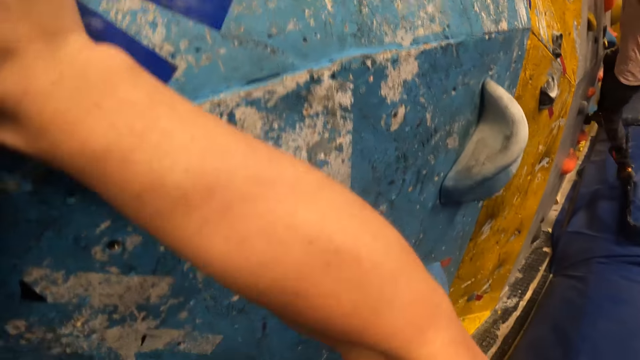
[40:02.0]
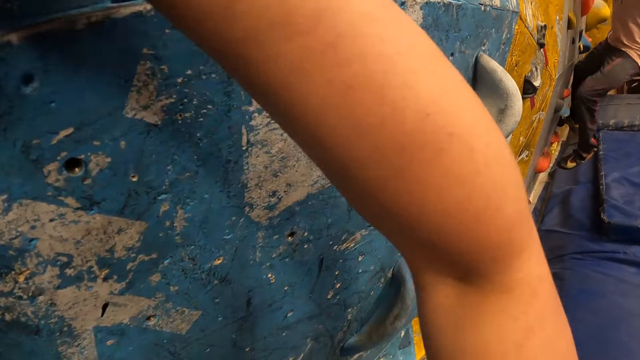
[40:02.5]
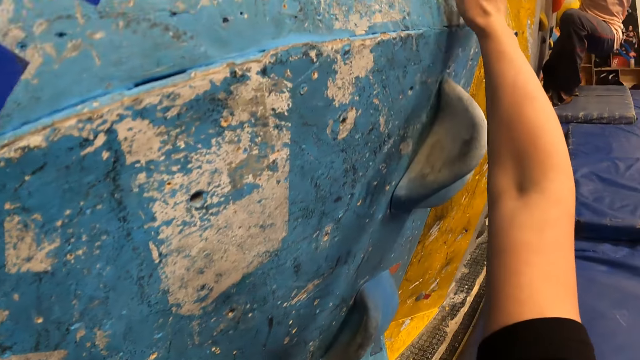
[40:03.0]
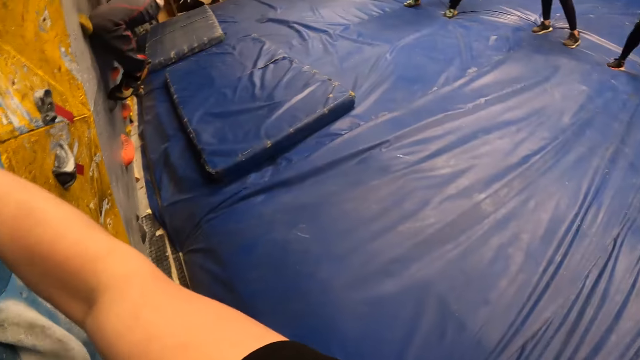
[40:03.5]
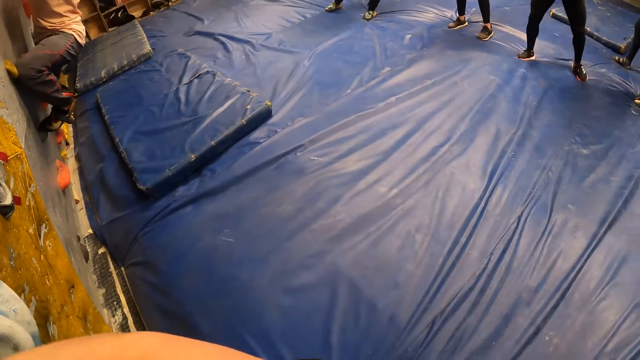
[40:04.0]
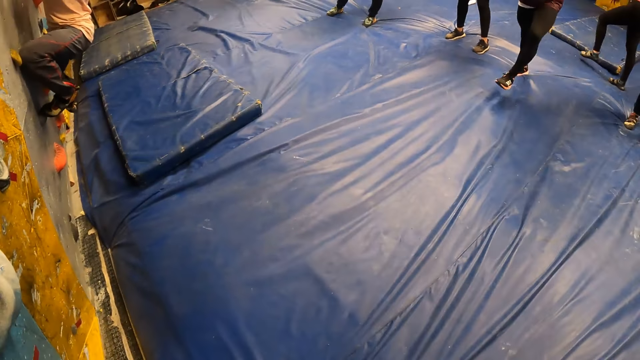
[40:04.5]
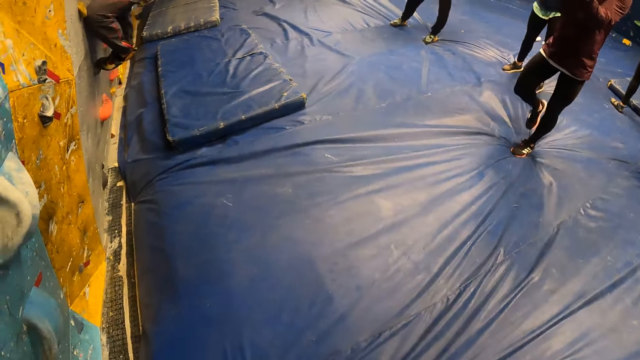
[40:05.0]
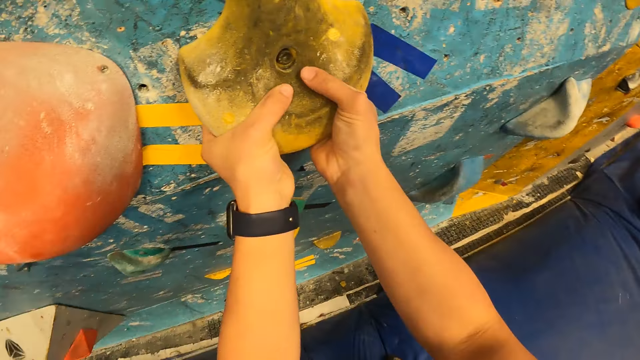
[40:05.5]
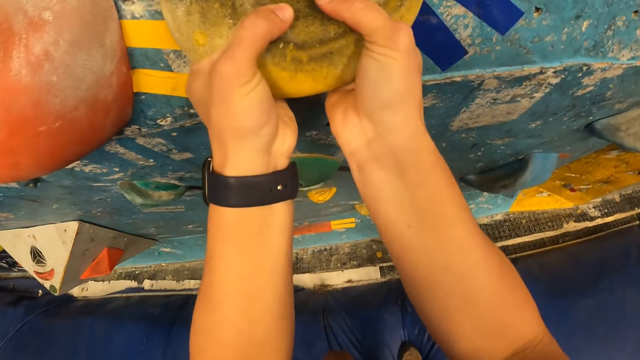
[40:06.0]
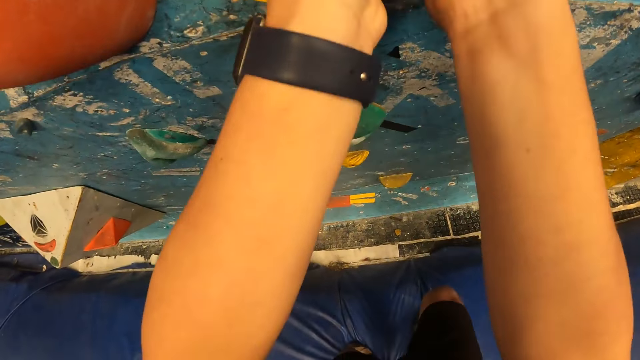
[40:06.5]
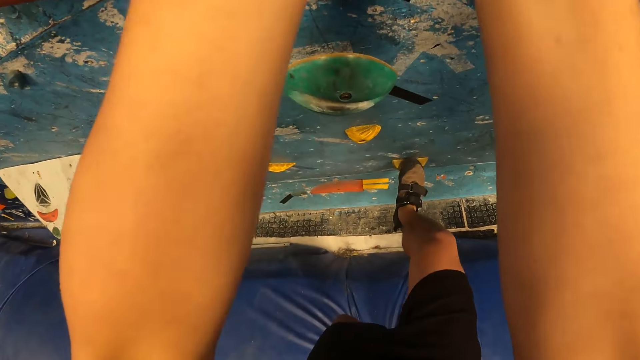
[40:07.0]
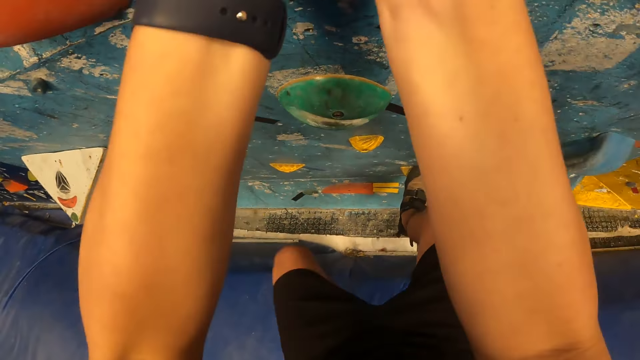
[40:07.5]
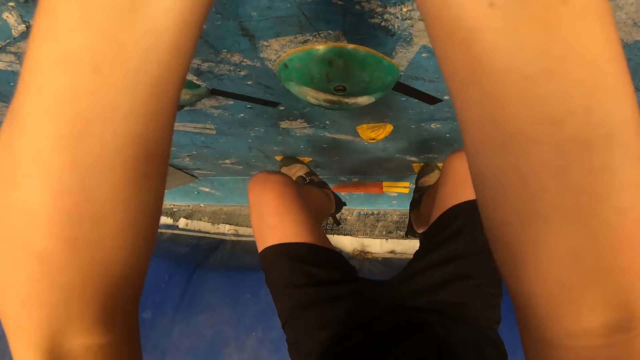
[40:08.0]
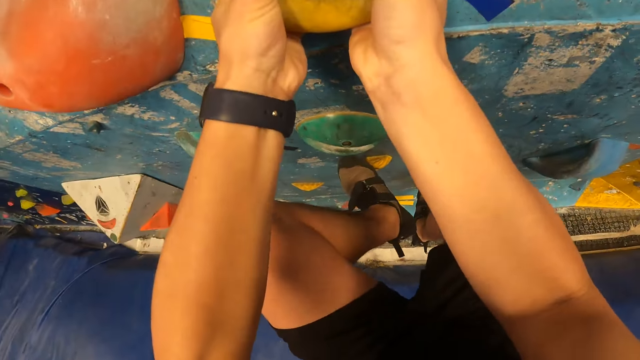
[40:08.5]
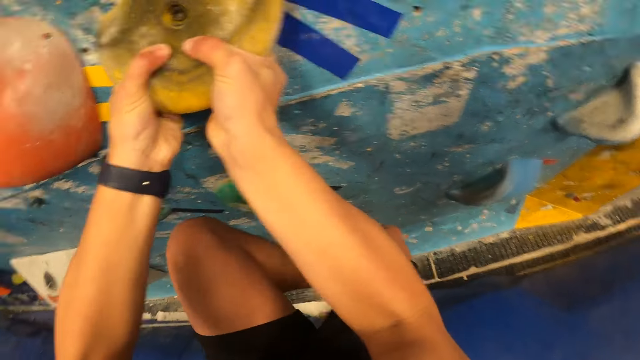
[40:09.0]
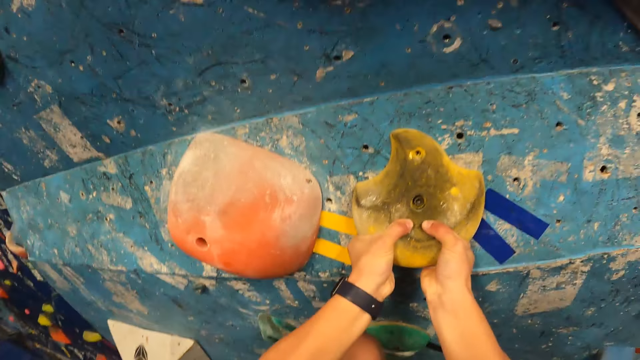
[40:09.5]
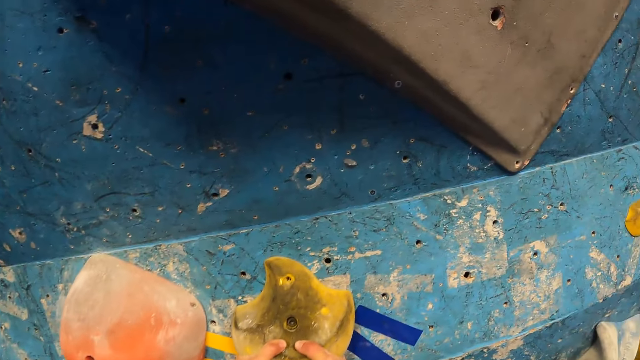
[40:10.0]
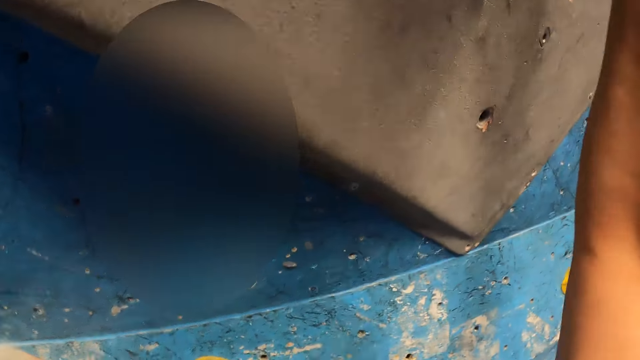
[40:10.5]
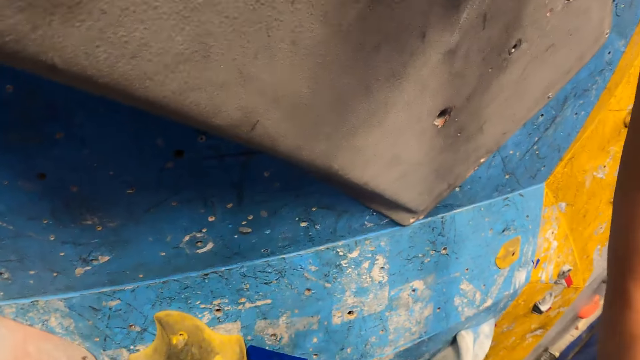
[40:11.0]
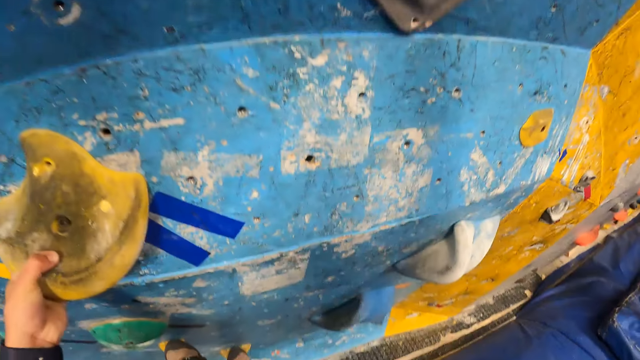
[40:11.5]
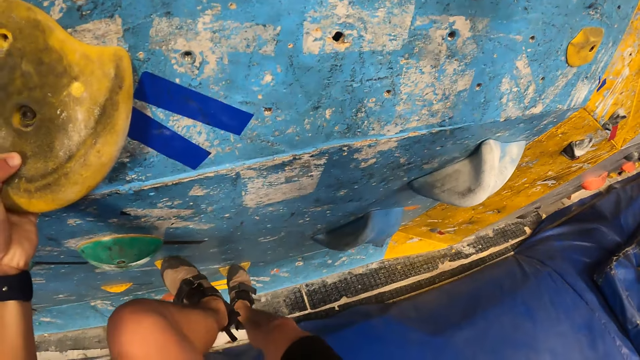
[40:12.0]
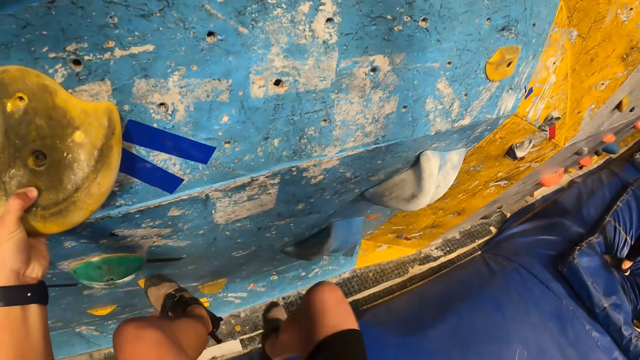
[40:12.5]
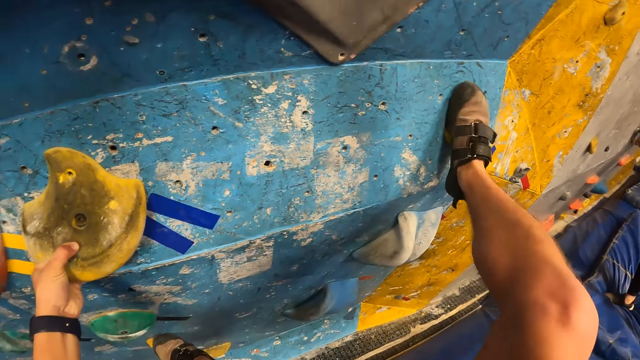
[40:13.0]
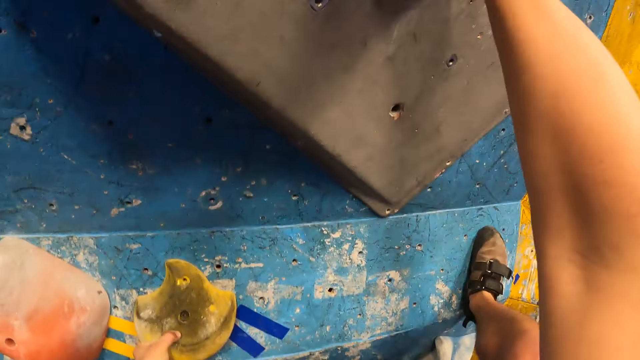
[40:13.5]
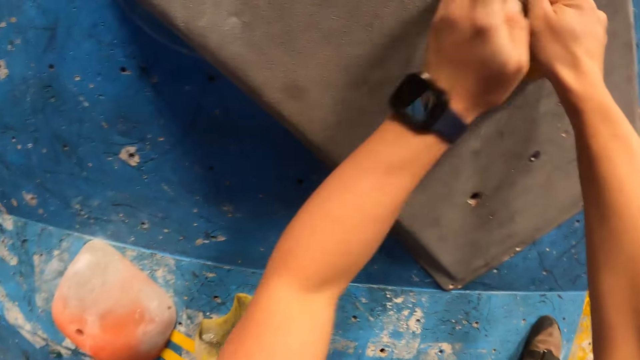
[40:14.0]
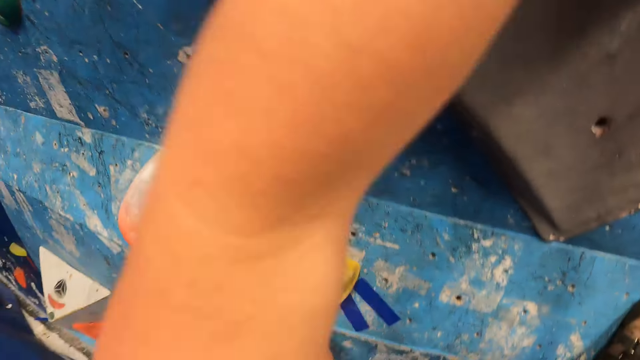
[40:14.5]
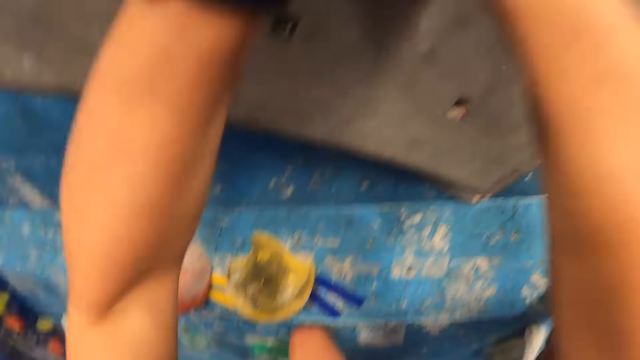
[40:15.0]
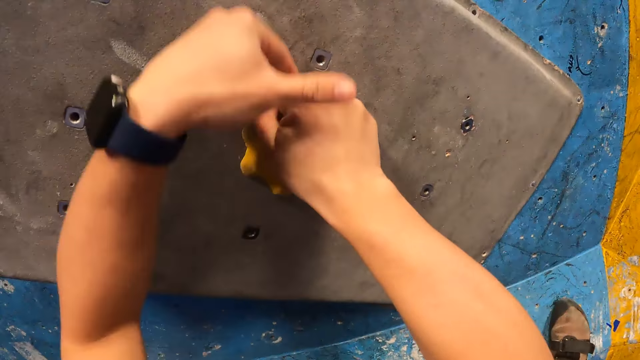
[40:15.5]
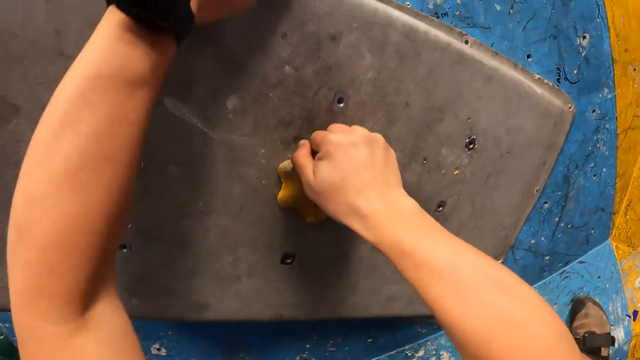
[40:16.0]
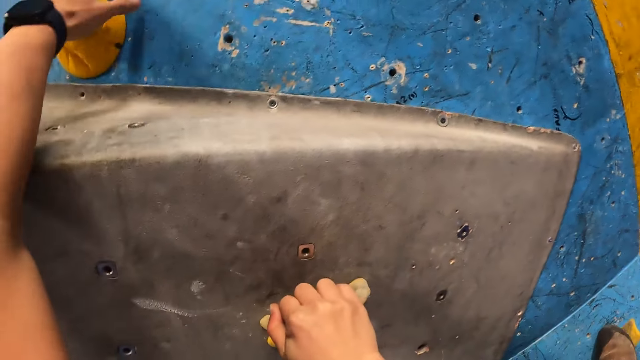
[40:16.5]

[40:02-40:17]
The camera wearer touches the climbing holds. They look around. They touch the climbing holds. They look around. They step on the wall and touch the climbing holds.

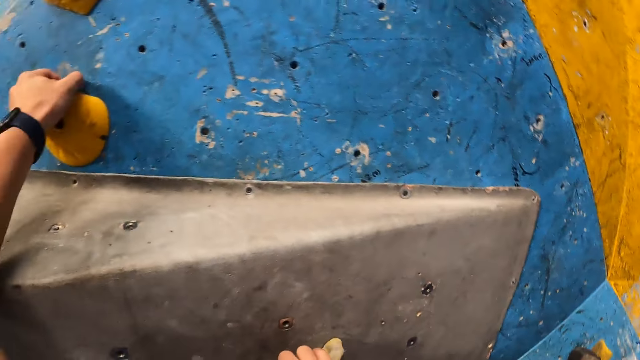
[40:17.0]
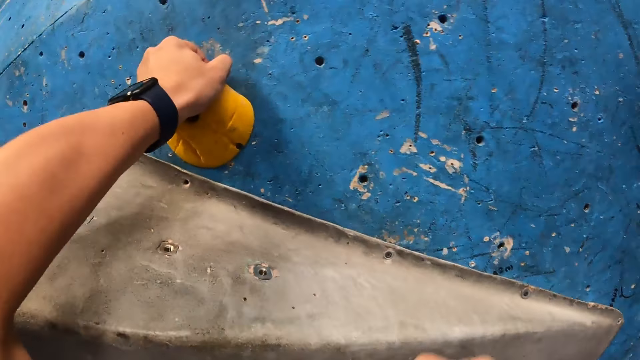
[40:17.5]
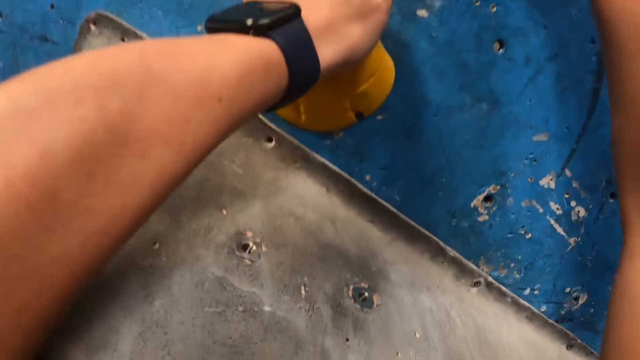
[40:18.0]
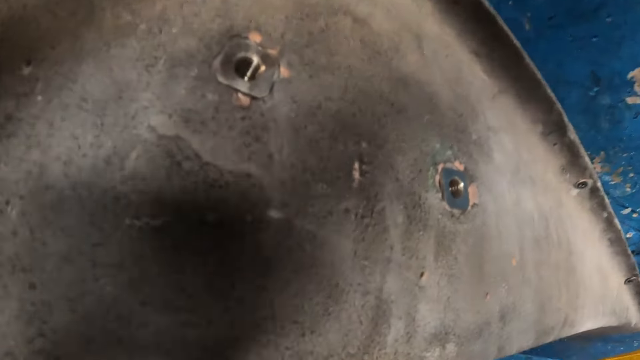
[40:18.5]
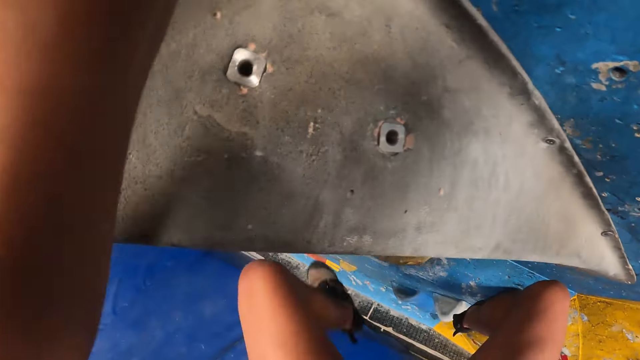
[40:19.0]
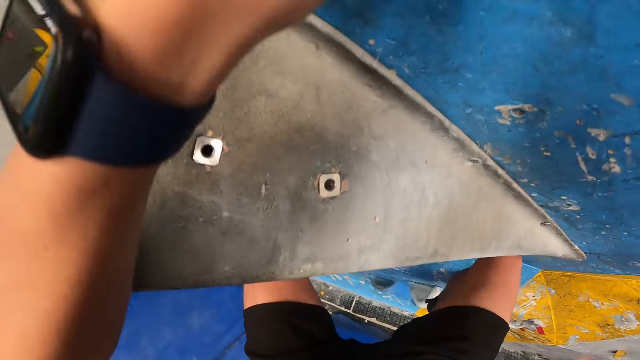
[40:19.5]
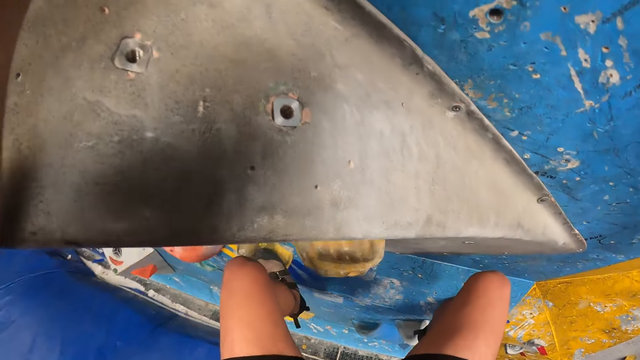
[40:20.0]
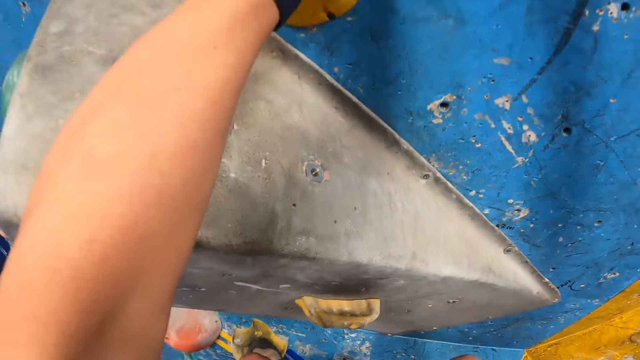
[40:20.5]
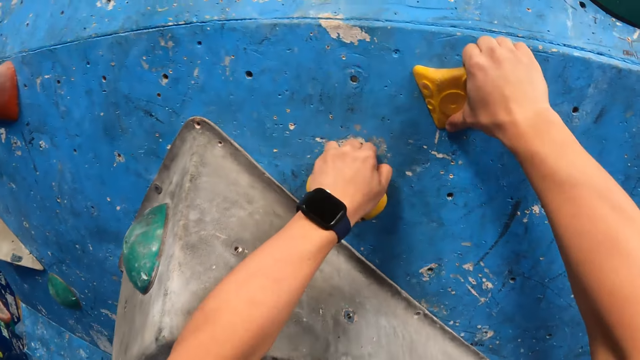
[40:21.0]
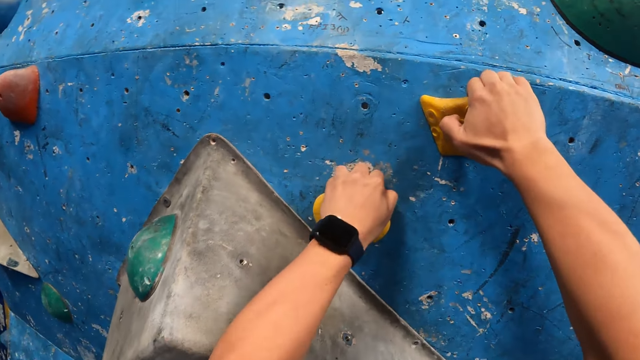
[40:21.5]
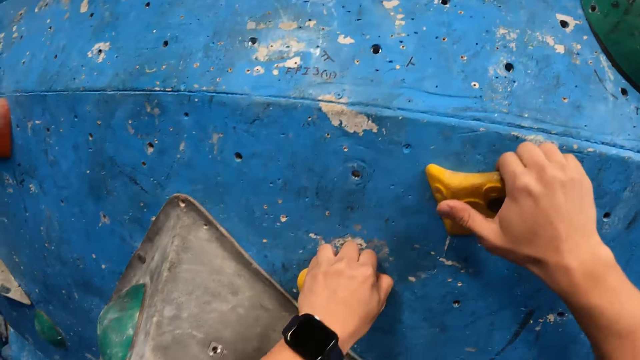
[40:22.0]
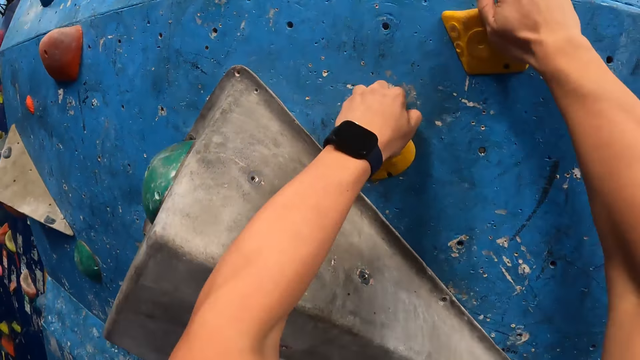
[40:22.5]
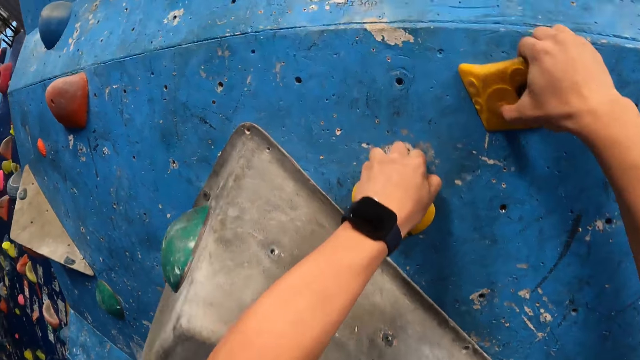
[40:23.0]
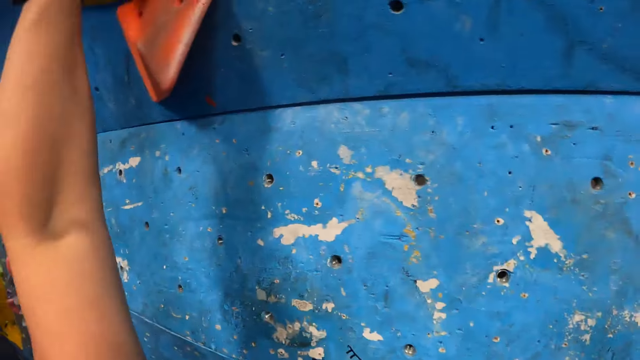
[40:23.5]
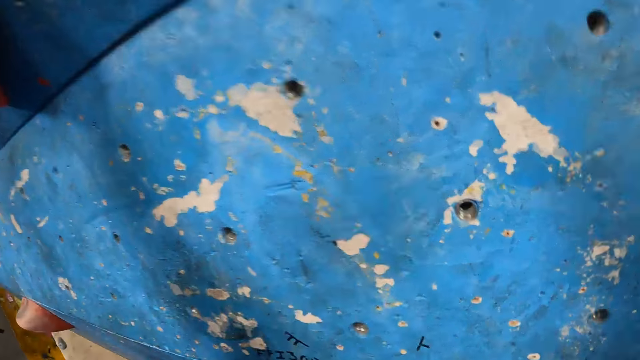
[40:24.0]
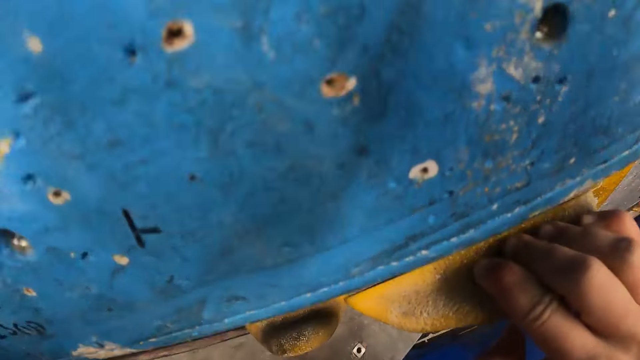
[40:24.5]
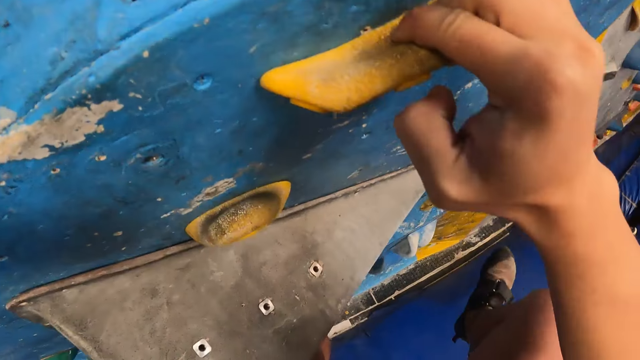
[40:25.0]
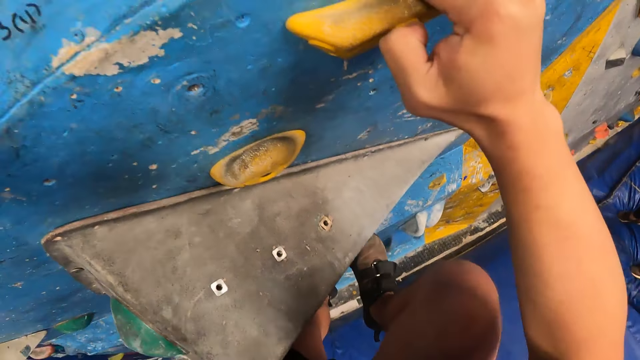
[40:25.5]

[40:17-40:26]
The camera wearer touches the climbing holds.
